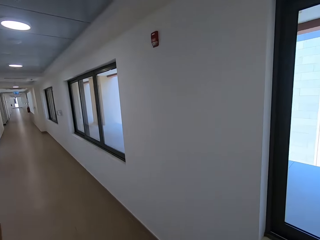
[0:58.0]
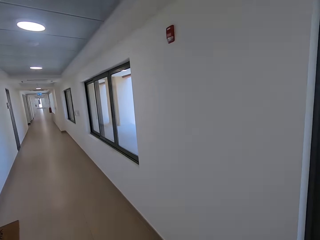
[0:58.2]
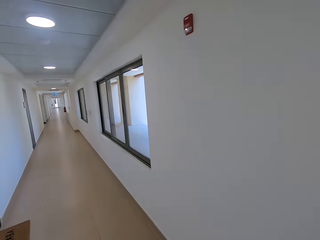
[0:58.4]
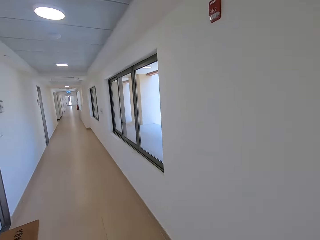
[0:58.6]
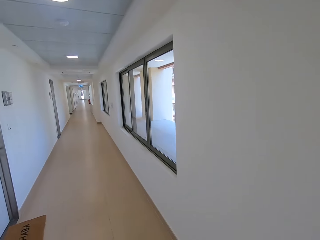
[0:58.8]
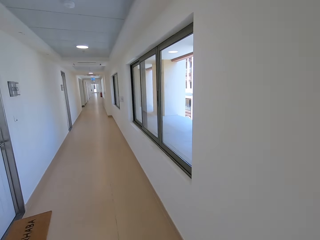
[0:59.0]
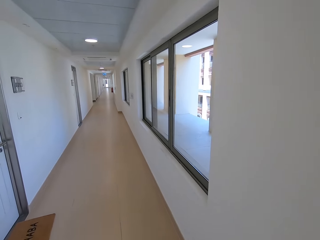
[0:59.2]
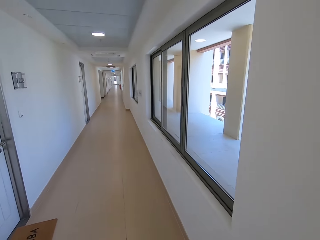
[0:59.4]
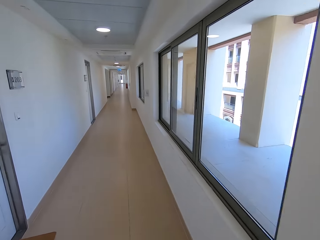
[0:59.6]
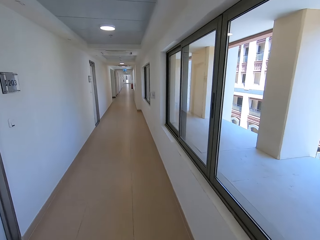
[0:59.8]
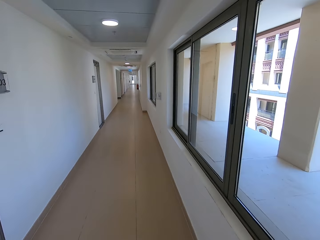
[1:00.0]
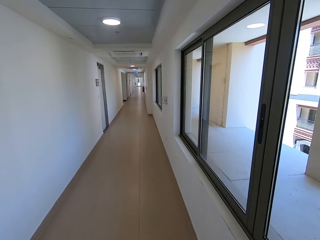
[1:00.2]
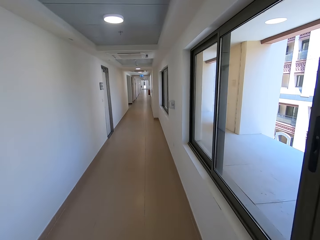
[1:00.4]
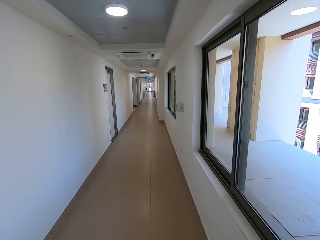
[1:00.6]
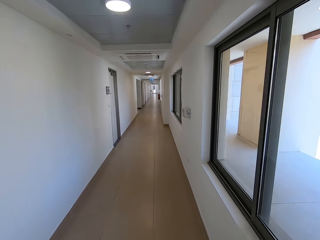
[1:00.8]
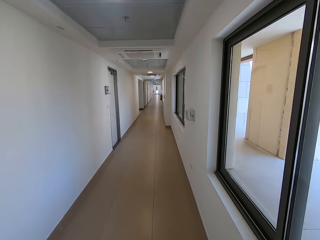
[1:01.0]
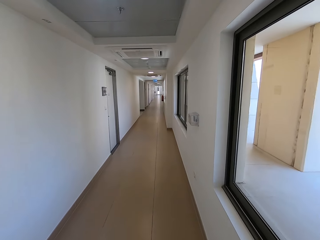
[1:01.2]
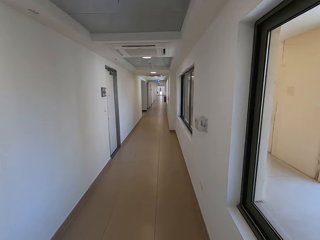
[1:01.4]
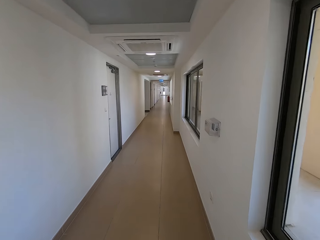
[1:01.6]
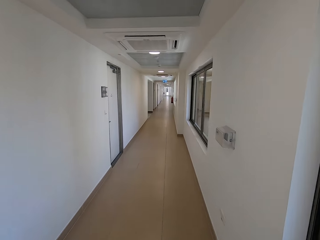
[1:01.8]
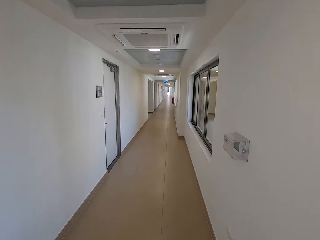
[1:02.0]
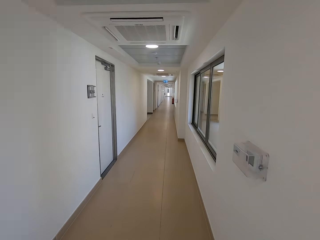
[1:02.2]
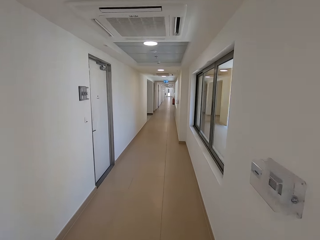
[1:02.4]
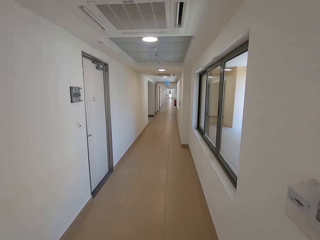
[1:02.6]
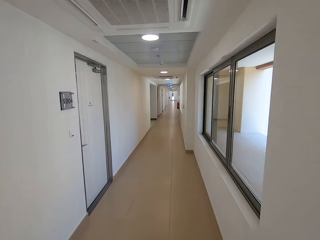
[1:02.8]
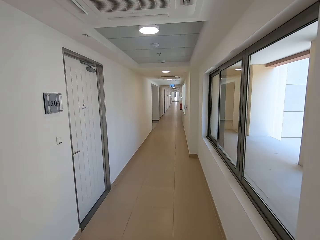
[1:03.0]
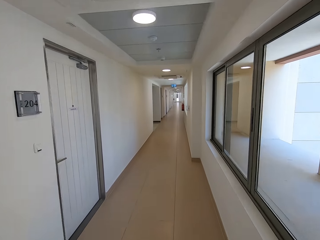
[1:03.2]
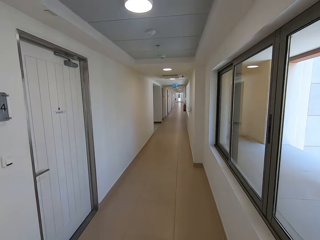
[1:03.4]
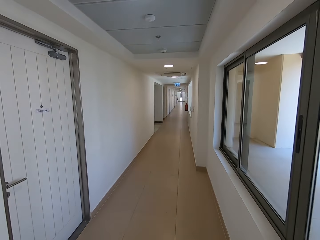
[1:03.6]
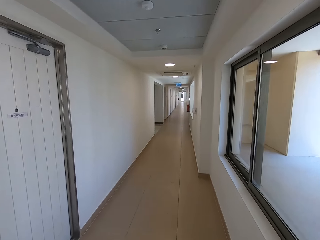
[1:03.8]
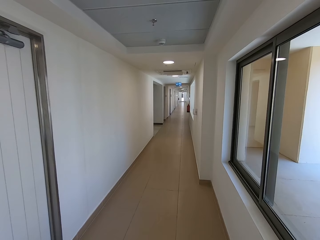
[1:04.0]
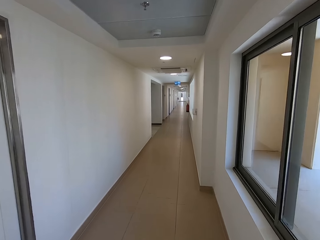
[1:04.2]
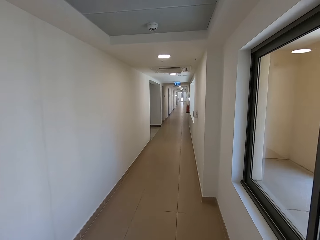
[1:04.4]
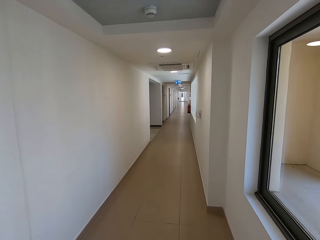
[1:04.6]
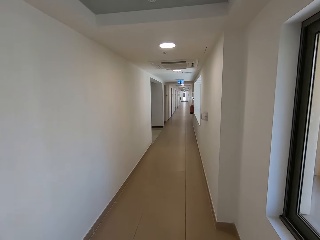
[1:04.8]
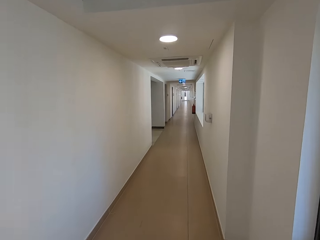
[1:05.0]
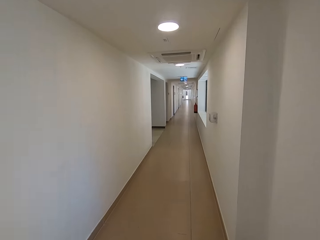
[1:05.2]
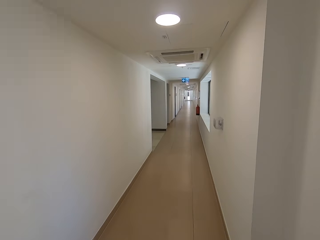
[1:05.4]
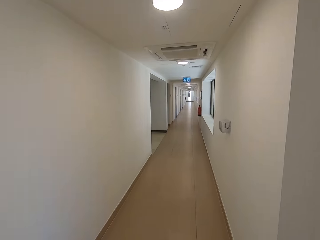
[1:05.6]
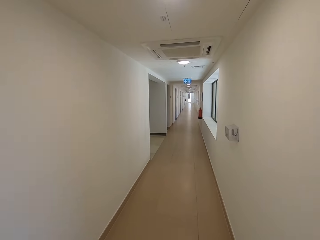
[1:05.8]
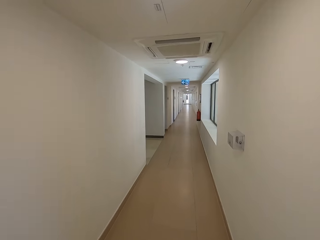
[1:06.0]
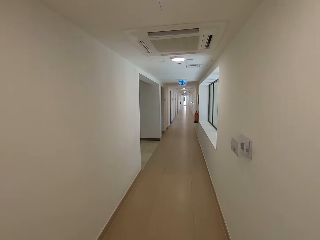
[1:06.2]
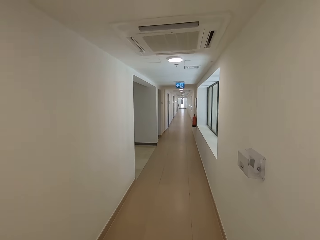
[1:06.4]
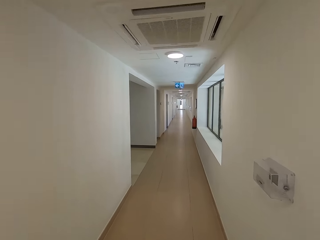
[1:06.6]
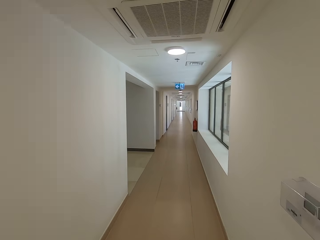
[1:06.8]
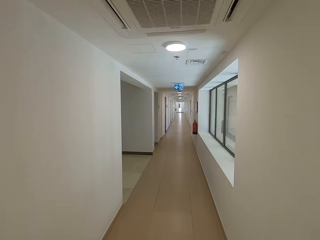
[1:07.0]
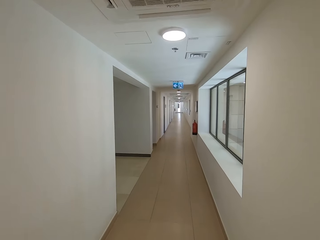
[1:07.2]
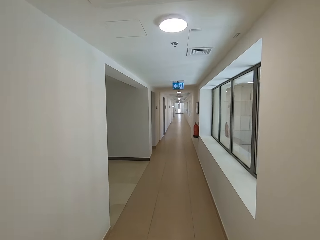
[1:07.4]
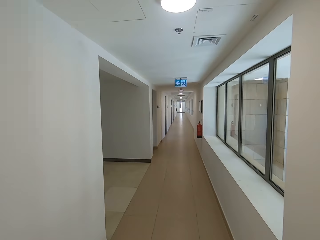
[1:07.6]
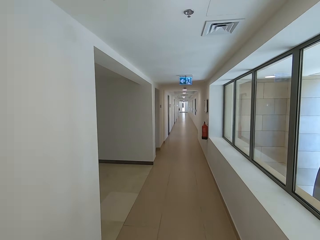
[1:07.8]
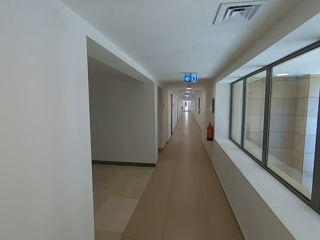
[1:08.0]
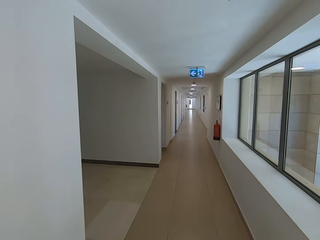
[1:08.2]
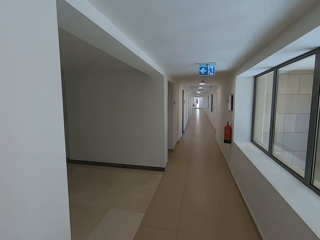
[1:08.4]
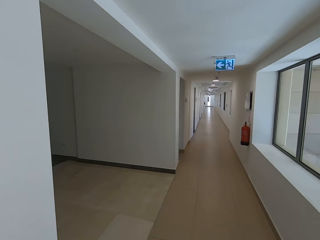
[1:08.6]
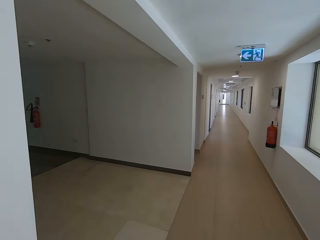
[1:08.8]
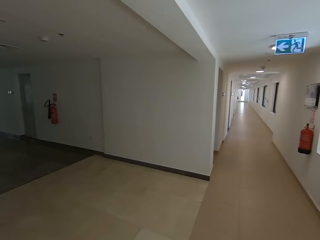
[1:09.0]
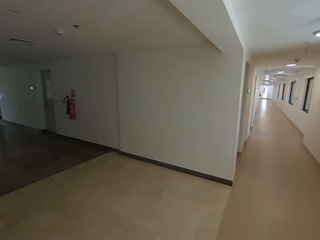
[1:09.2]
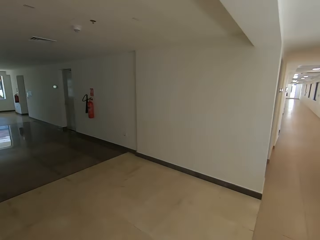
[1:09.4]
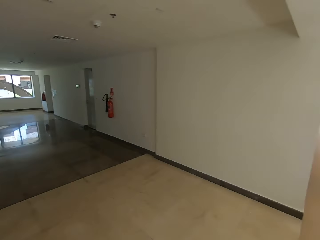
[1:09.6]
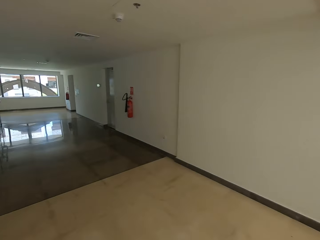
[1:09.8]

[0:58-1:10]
The camera wearer walks along the corridor.

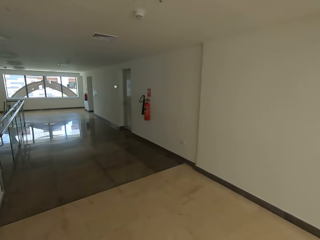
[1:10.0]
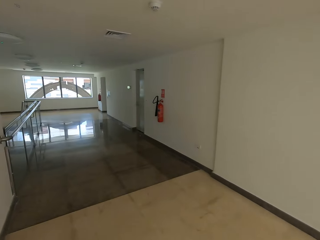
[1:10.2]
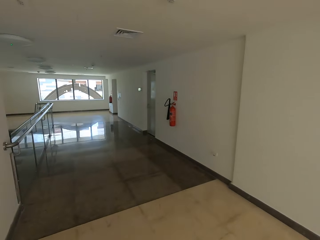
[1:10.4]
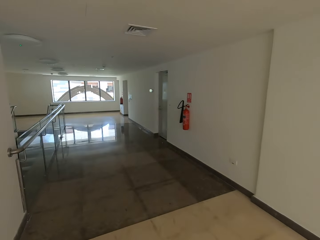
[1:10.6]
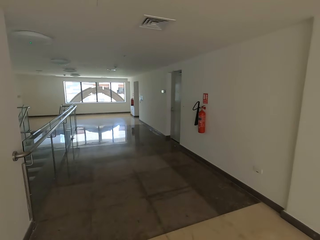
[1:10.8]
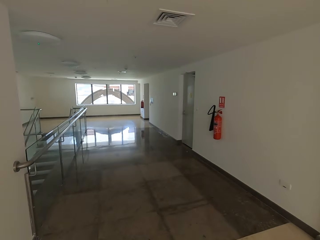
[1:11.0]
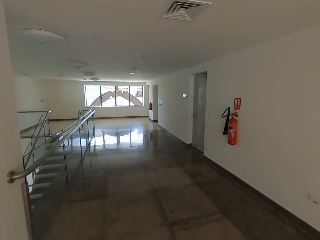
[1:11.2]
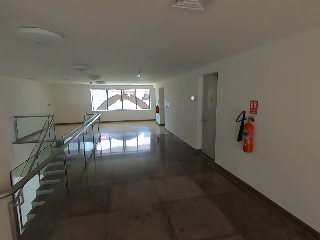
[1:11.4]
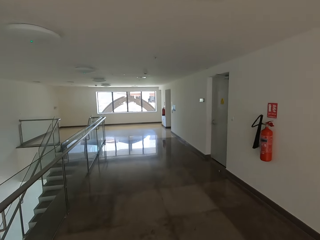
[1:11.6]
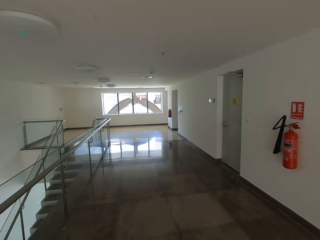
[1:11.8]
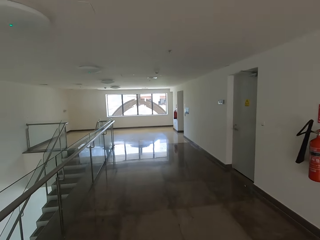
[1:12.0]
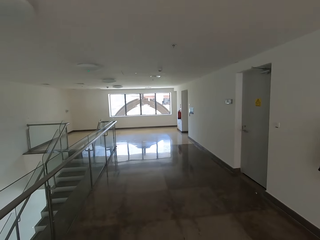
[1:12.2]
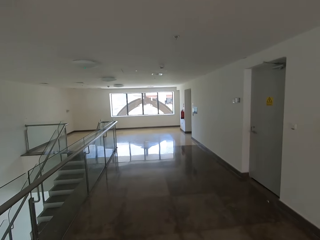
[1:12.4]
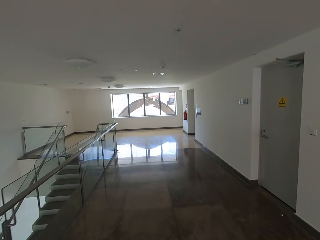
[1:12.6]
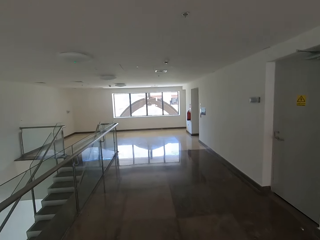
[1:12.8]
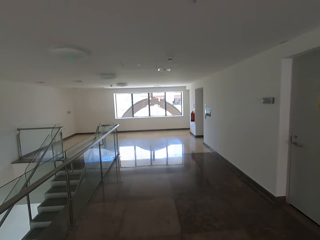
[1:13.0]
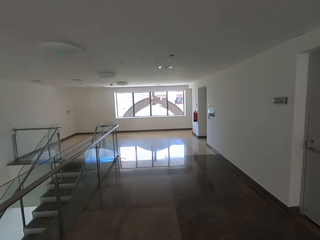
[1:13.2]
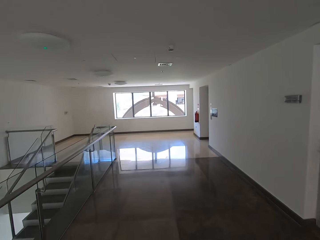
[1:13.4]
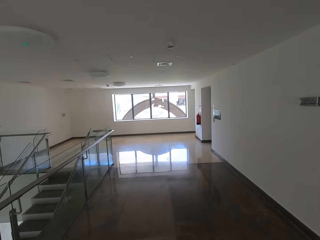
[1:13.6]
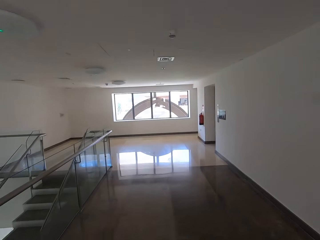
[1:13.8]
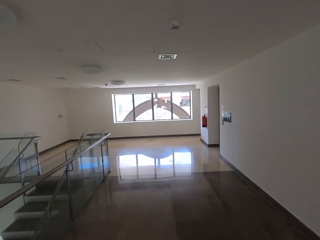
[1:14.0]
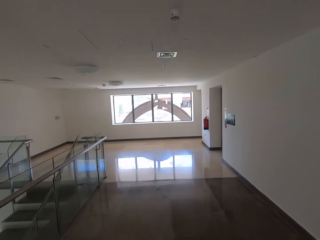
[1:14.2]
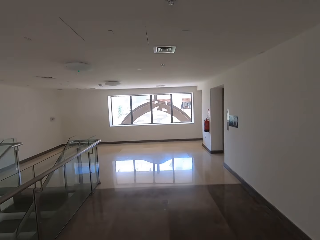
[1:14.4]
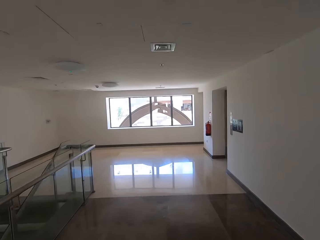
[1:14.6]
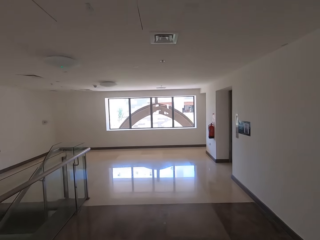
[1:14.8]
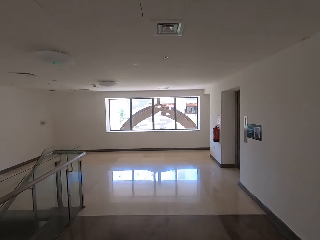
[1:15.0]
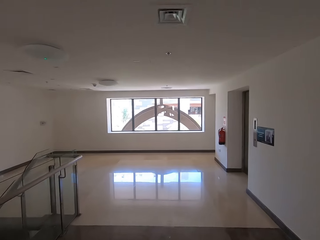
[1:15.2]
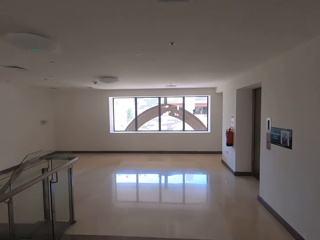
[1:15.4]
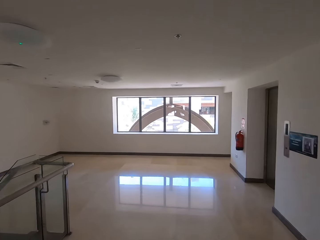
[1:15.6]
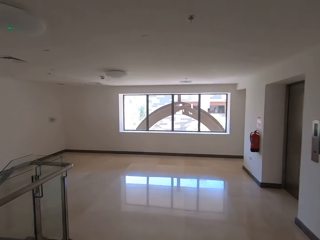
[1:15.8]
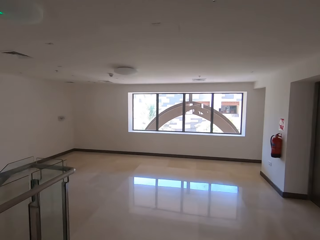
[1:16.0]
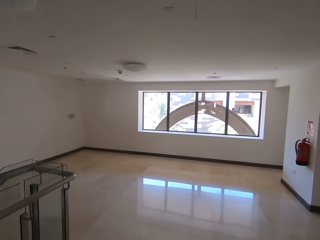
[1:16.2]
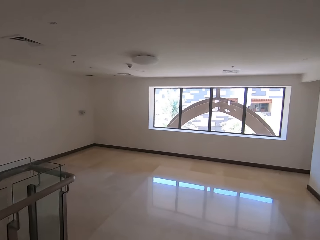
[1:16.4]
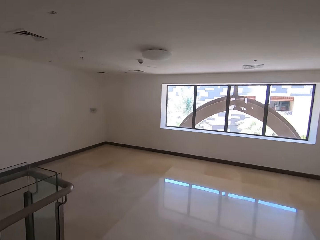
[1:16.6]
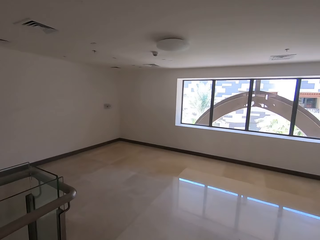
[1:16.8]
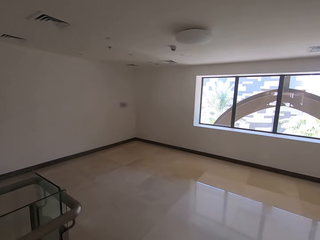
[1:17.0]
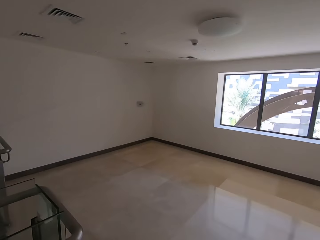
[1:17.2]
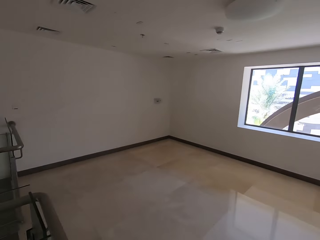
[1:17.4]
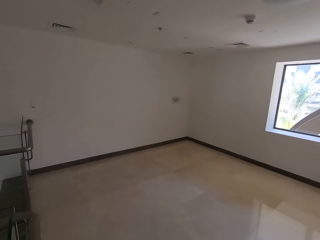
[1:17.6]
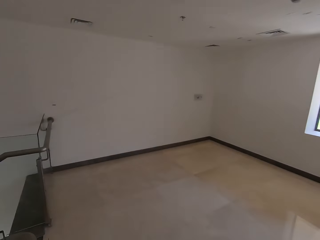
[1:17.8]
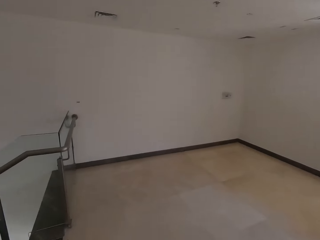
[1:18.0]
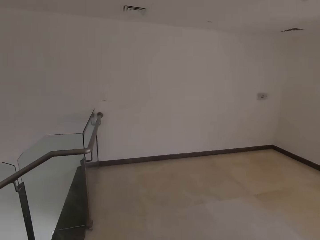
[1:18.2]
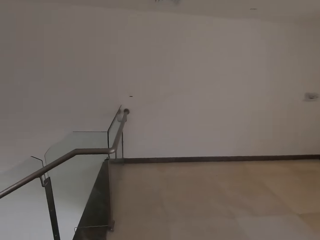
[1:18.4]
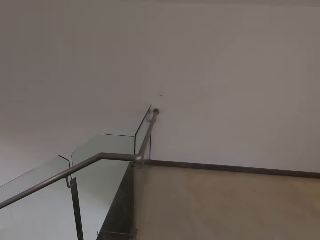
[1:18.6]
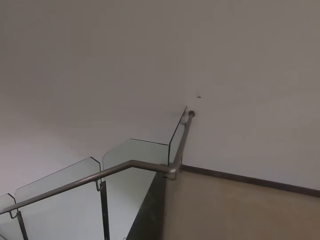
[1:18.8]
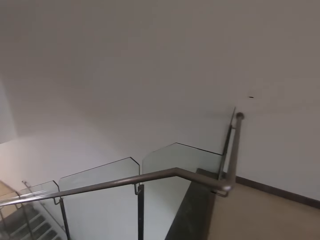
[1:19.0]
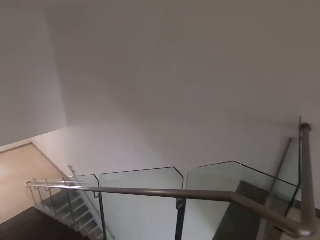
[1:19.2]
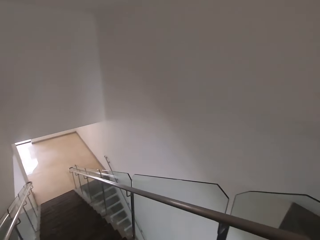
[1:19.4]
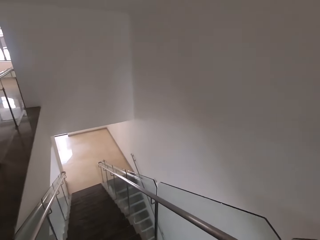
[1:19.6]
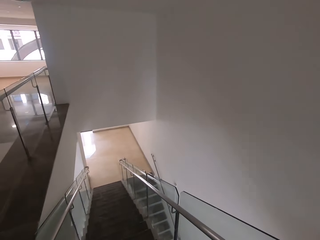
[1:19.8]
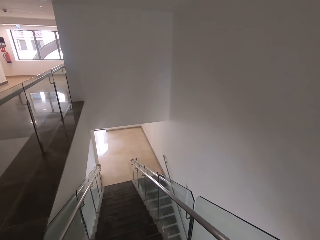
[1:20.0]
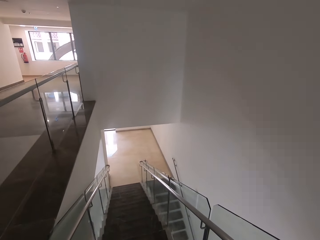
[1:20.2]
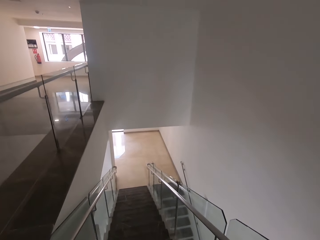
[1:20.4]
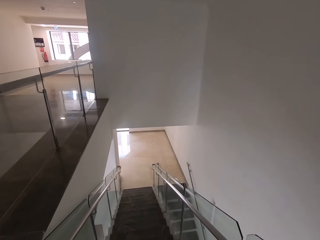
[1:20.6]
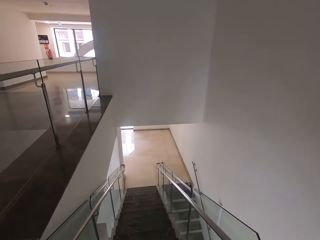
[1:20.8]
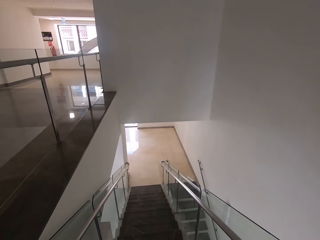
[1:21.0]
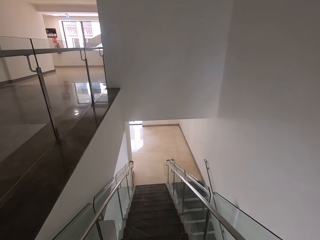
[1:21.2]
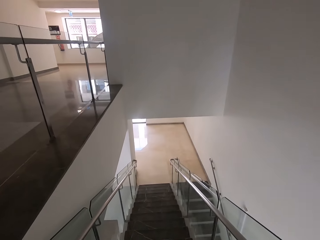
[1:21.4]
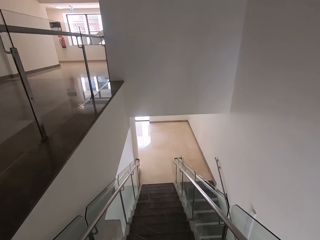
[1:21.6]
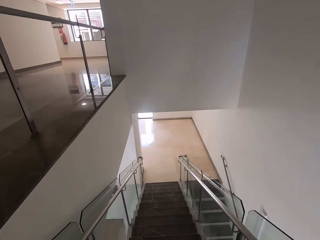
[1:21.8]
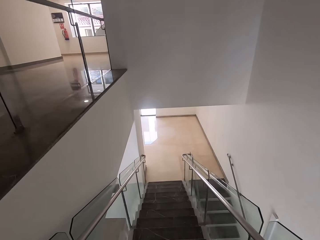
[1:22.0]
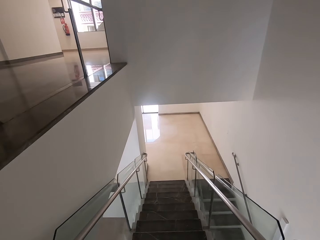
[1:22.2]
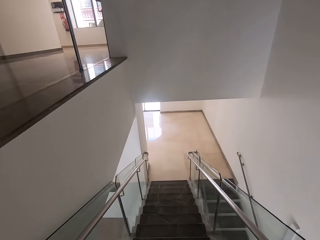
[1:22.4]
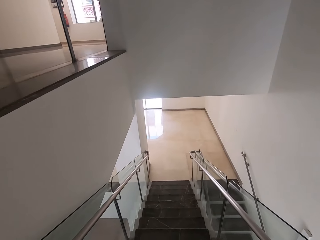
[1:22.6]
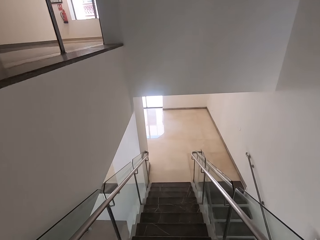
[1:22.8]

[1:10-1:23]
The camera wearer walks down the stairs.
